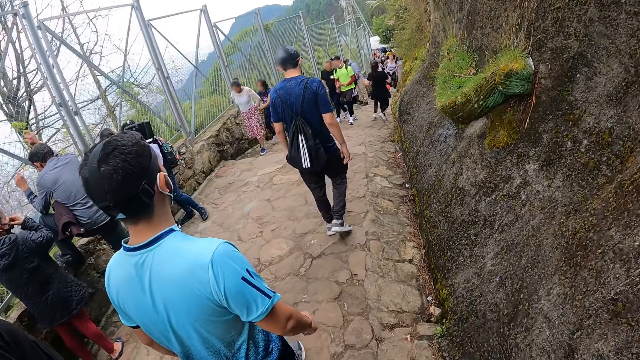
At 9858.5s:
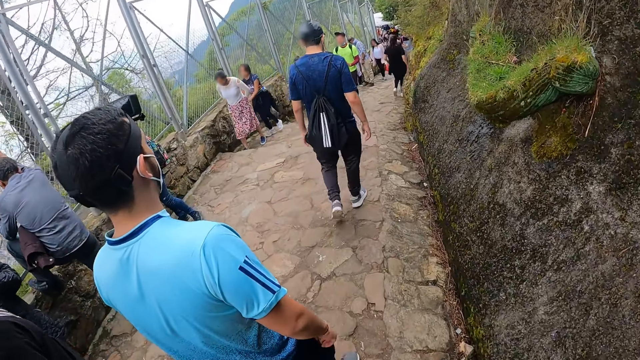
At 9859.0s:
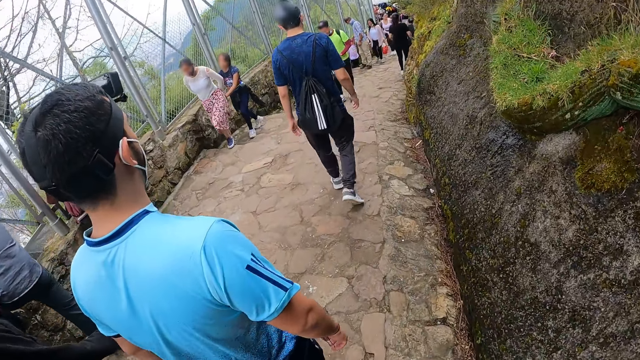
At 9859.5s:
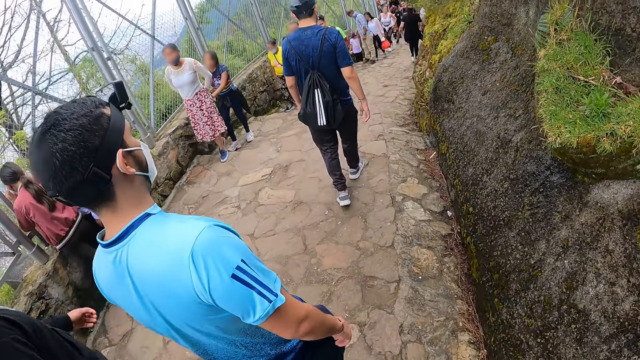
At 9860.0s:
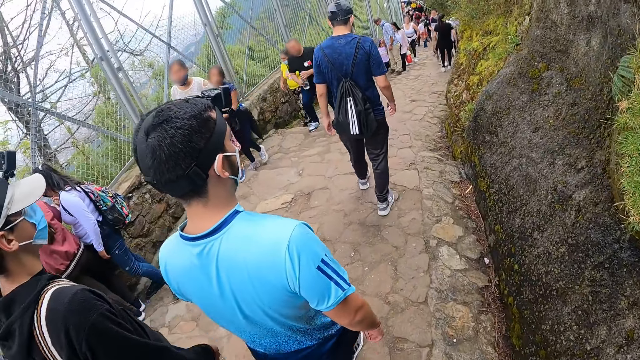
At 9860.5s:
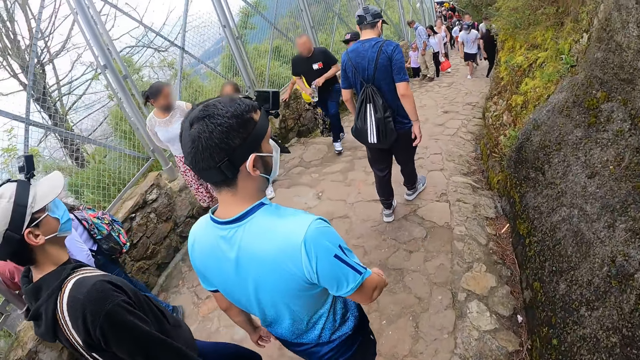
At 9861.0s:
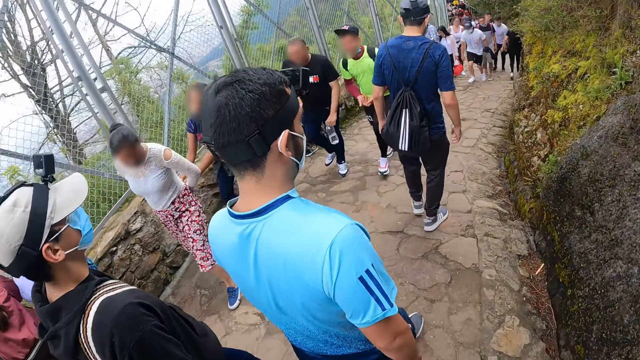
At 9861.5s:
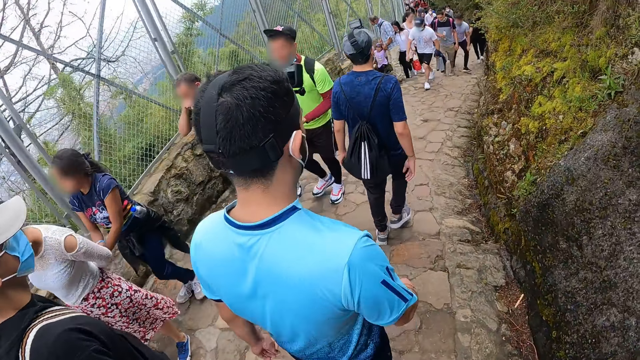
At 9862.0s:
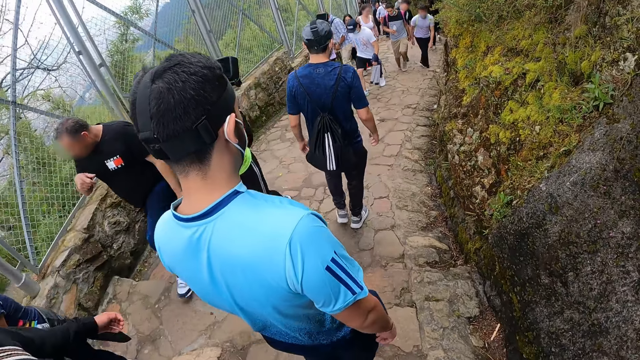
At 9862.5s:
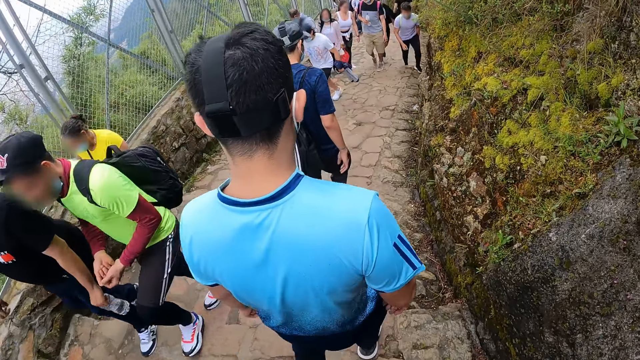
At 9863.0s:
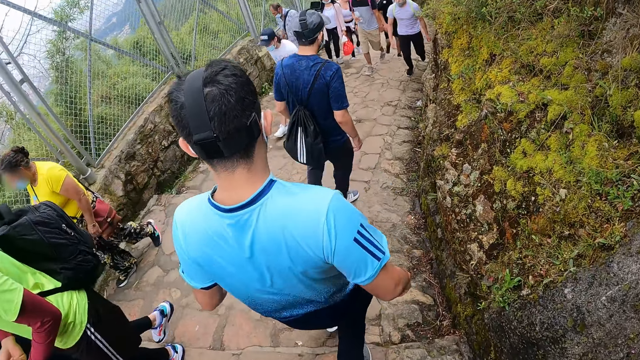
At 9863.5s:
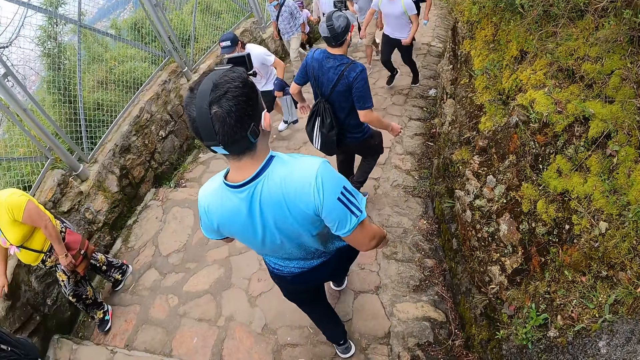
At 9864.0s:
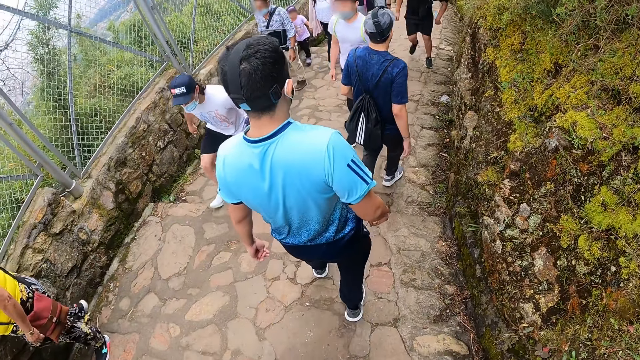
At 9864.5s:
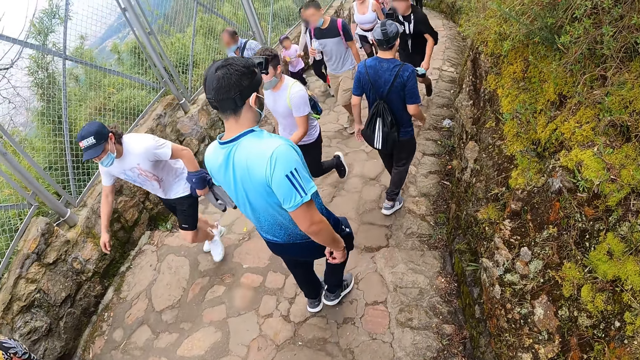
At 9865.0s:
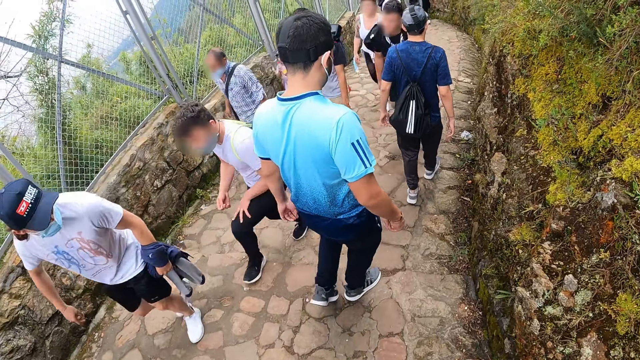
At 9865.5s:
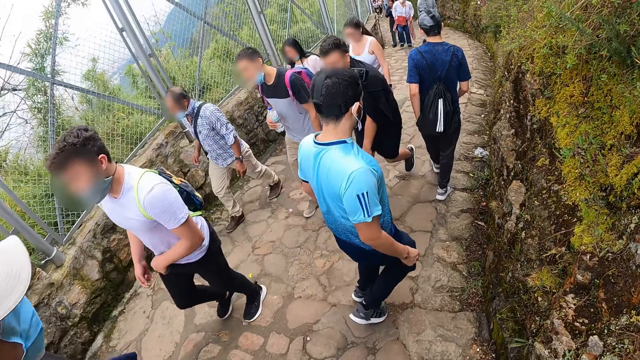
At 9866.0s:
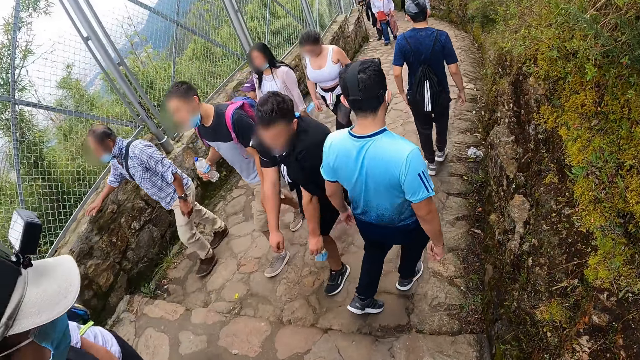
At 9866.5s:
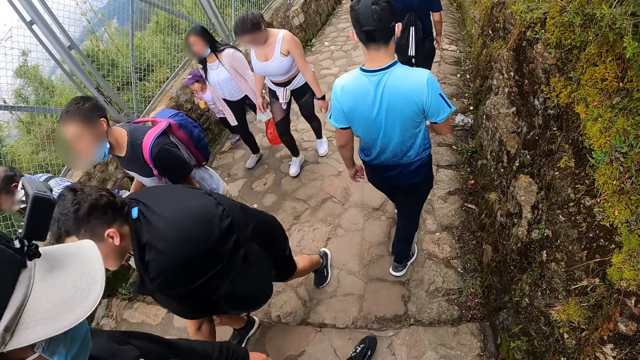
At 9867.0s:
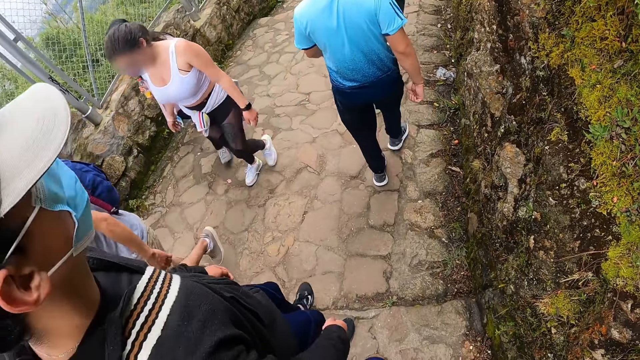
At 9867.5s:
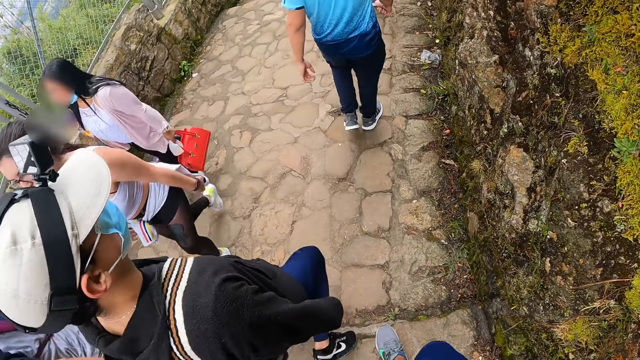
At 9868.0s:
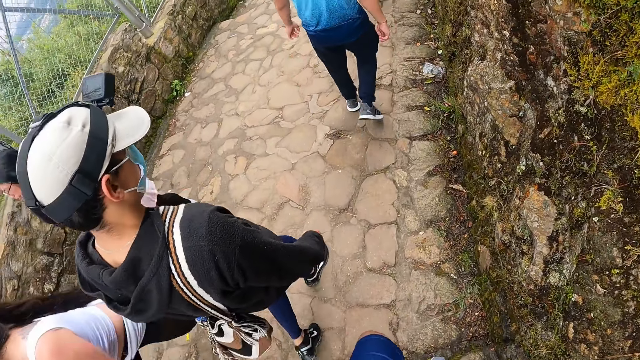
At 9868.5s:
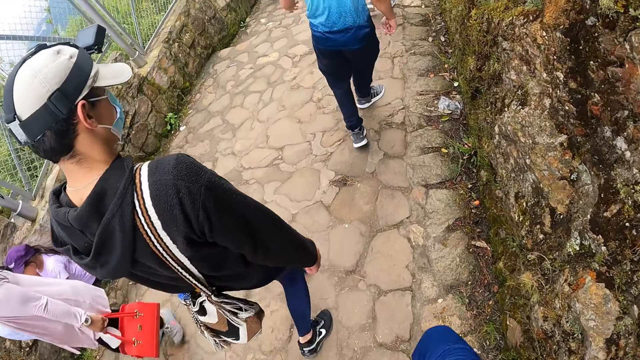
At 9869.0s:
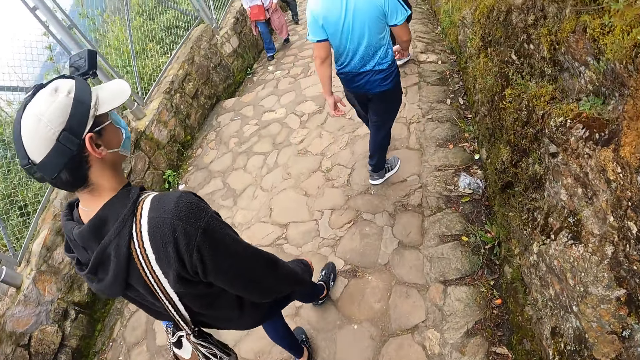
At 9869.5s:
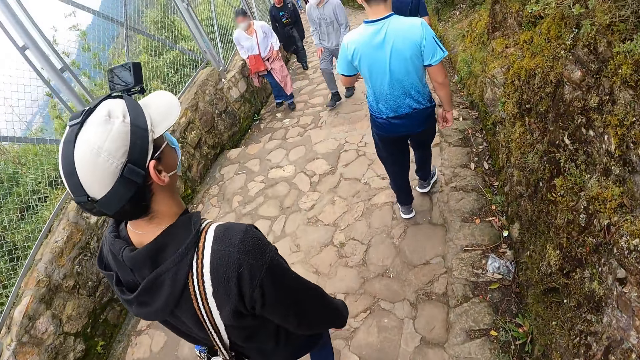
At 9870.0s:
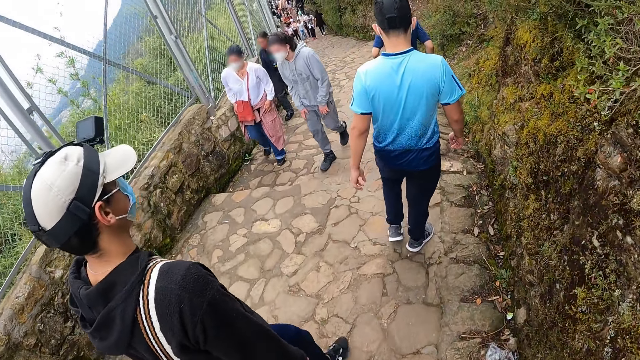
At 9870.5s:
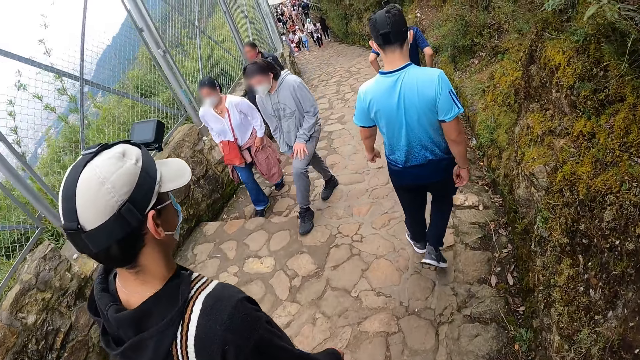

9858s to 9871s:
The camera wearer walks past a group of people.

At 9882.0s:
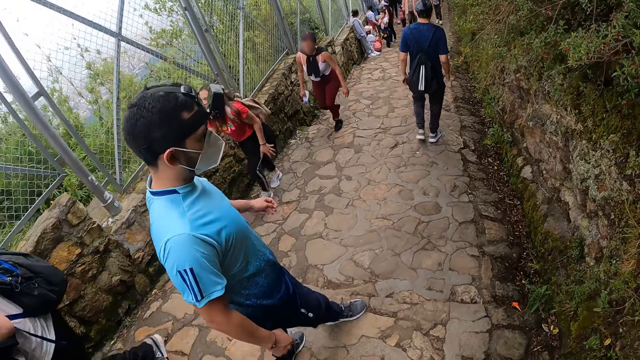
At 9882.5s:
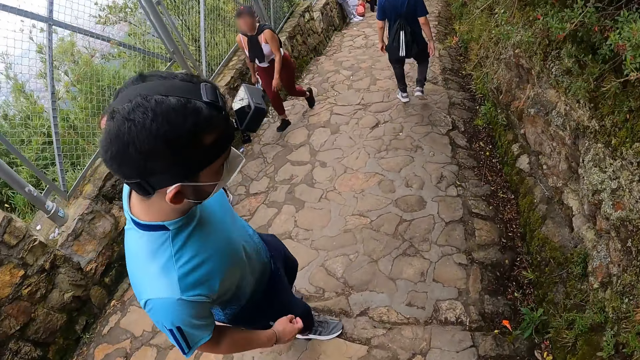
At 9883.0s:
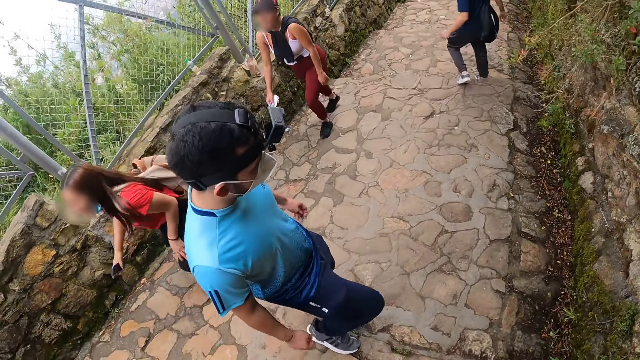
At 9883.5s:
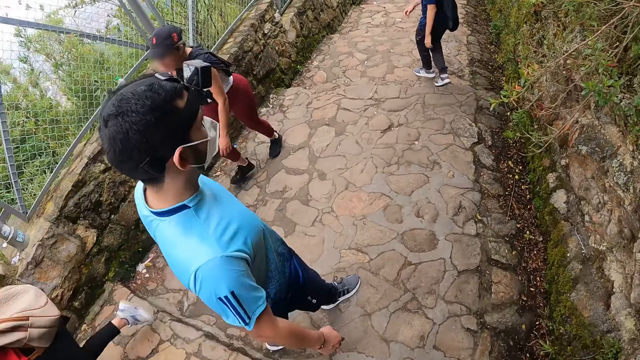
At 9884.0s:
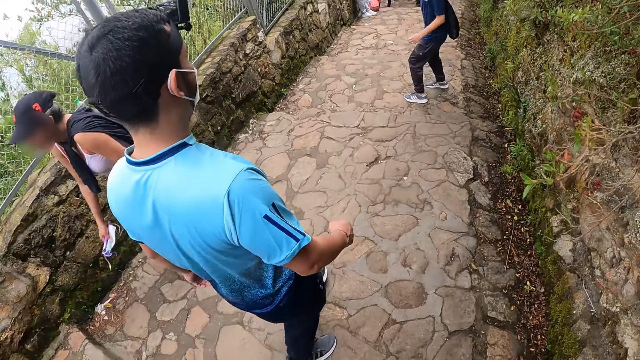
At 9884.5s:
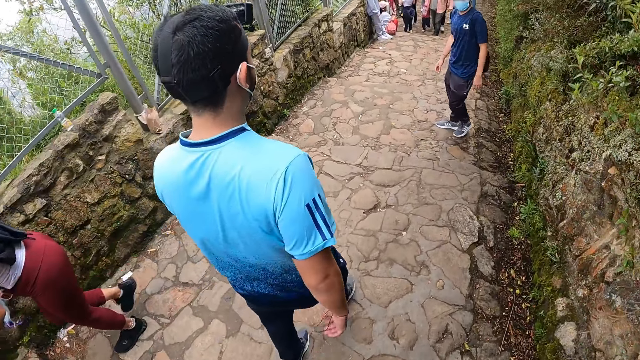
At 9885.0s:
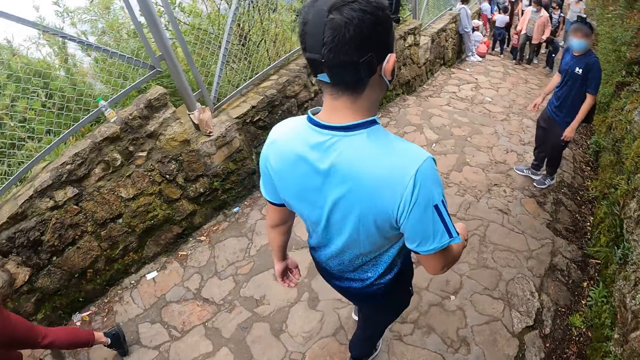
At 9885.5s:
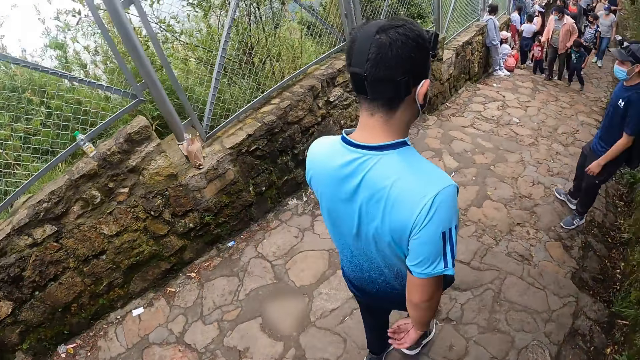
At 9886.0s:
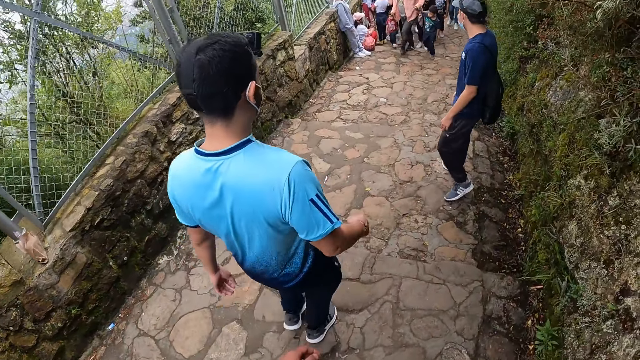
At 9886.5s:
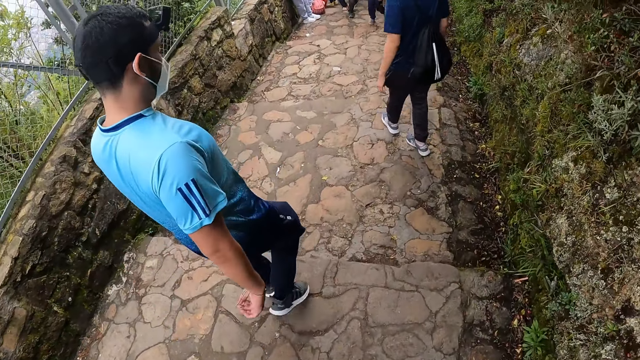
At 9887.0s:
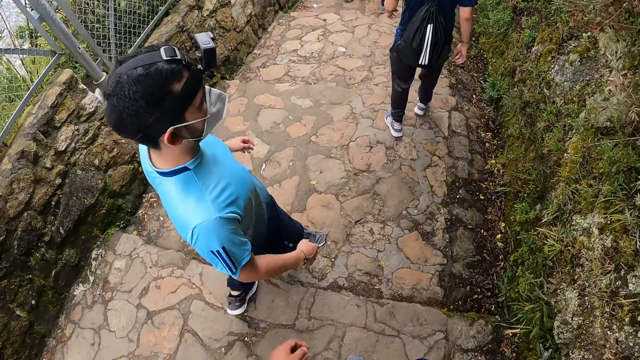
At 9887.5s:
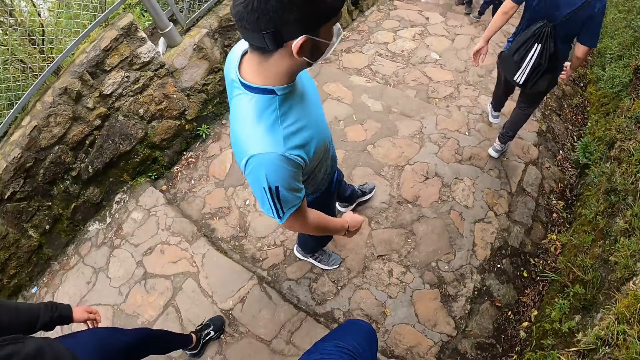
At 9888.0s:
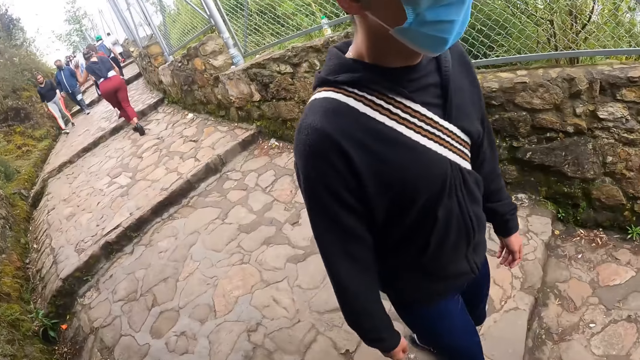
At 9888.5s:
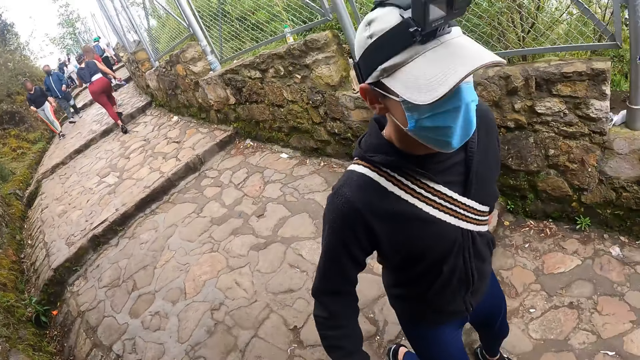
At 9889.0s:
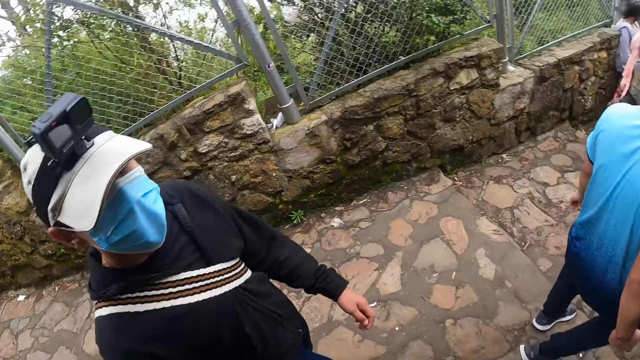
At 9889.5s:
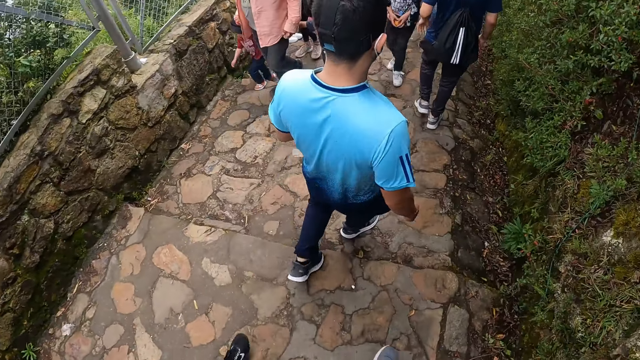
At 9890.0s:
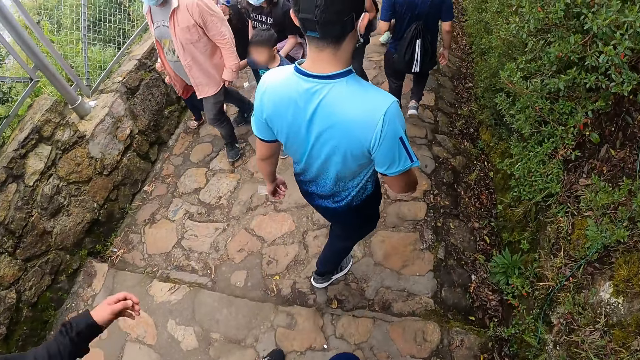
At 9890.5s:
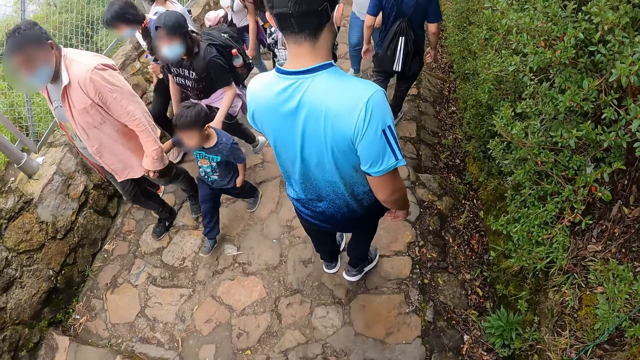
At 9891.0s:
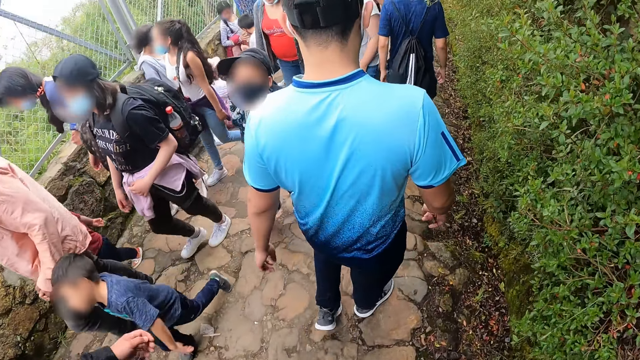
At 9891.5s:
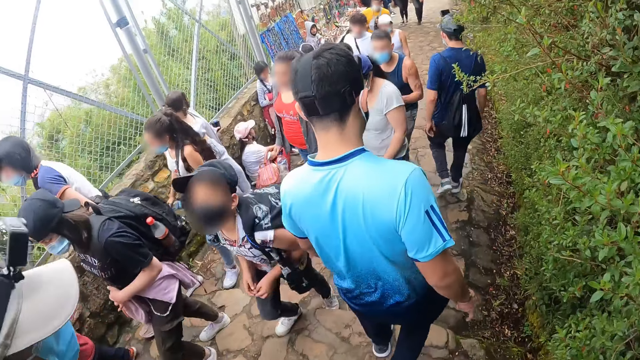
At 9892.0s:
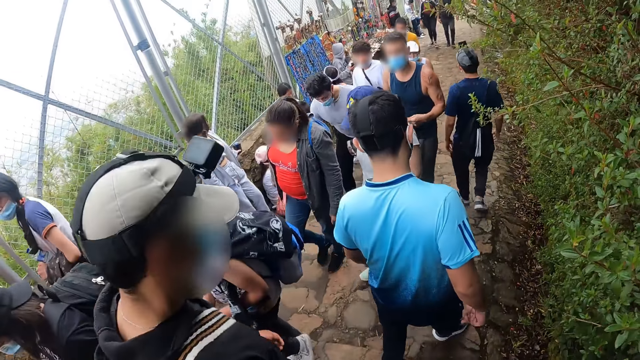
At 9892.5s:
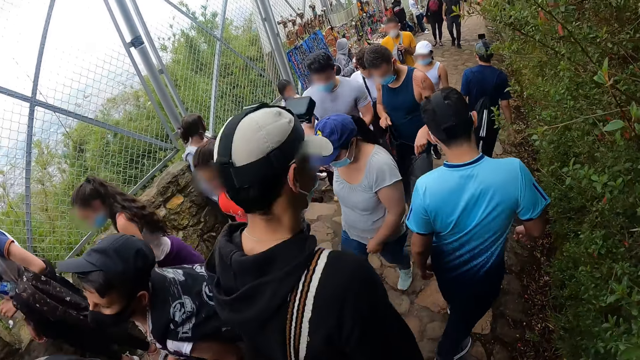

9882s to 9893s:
A man turns towards the camera wearer. The camera wearer looks around. They turn towards another man. They turn towards the first man and a third man.
